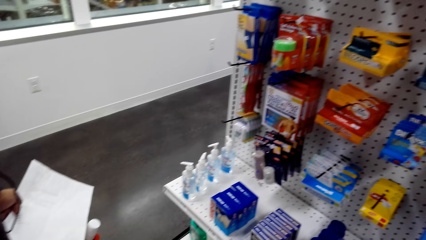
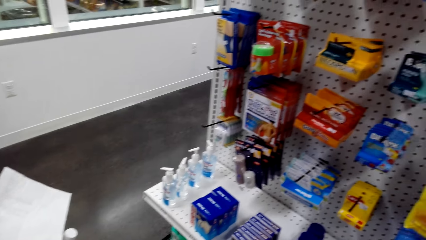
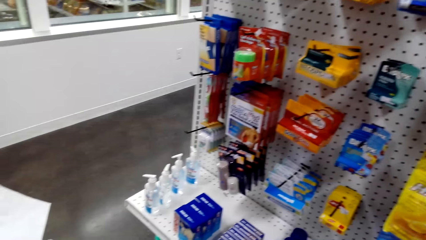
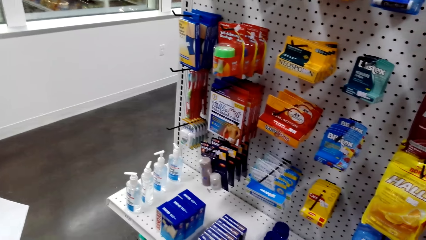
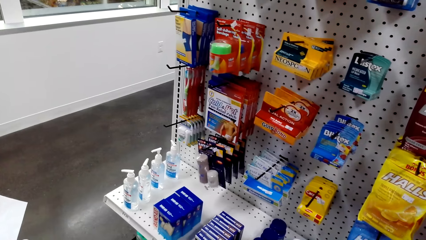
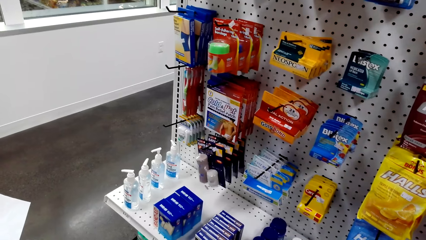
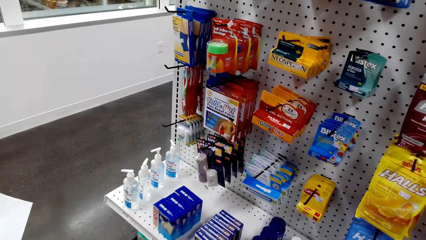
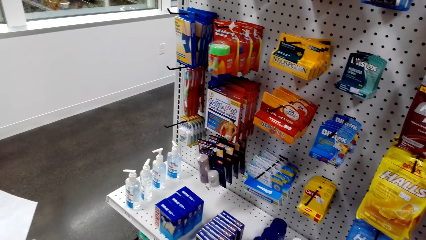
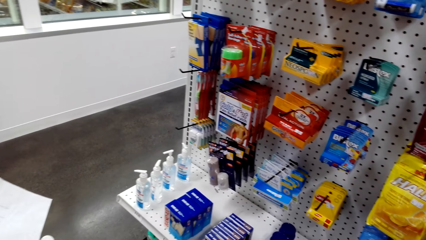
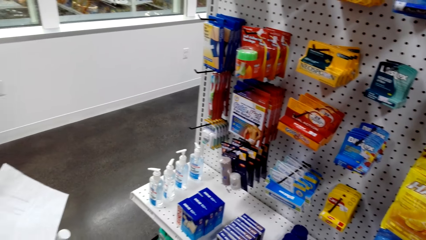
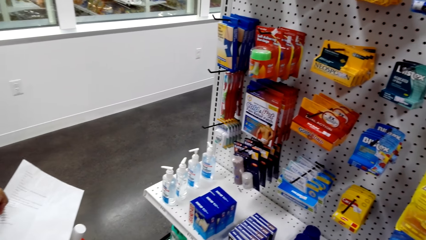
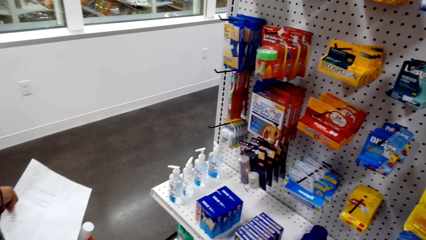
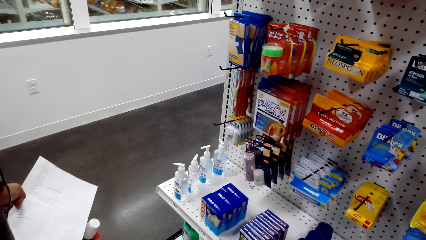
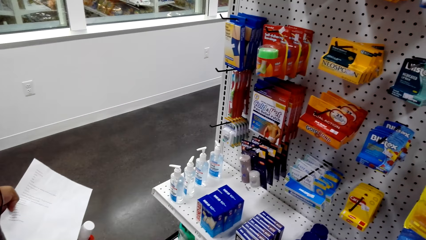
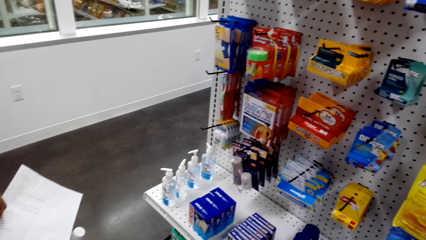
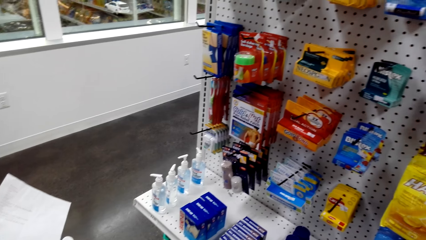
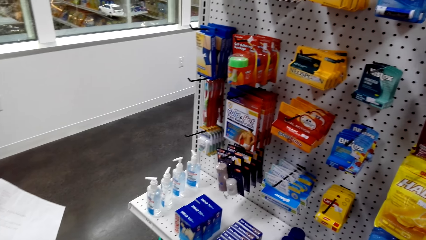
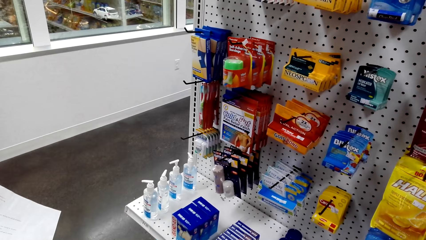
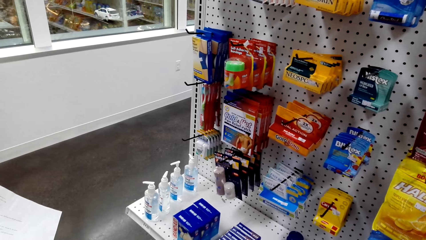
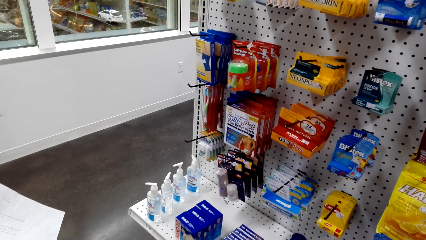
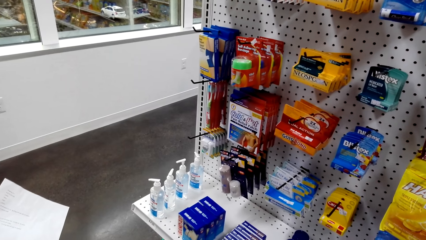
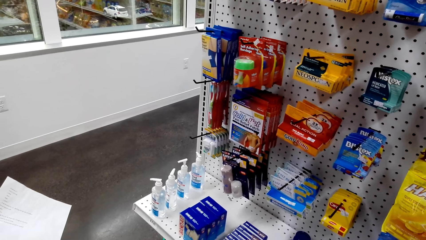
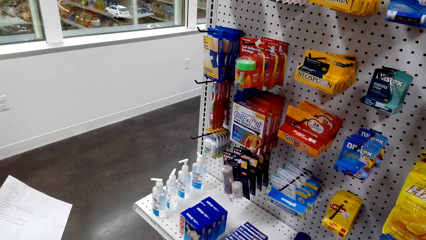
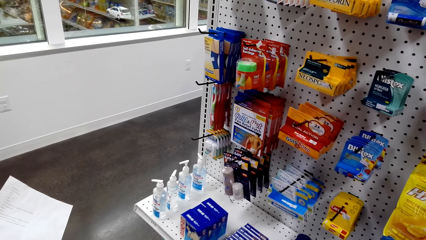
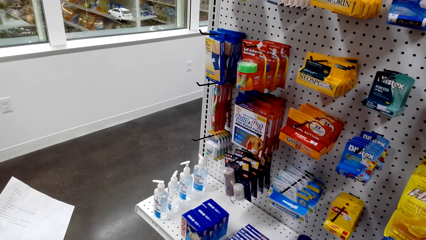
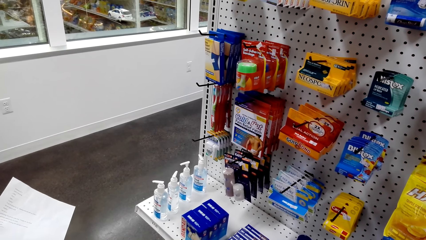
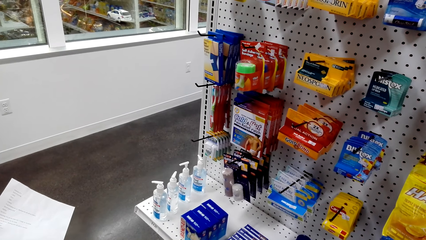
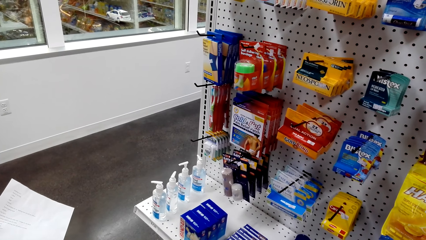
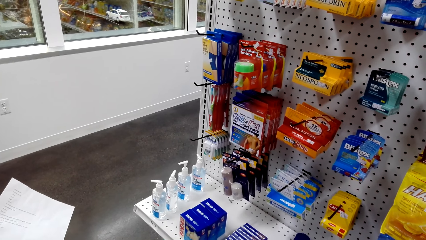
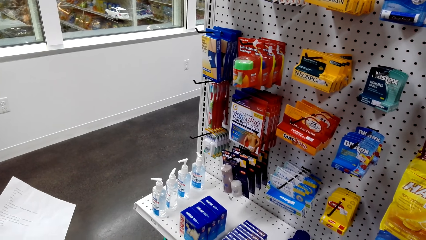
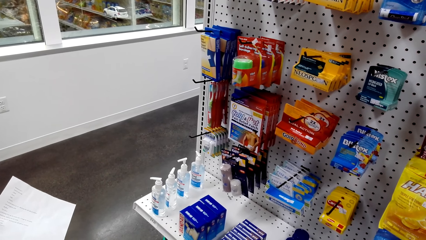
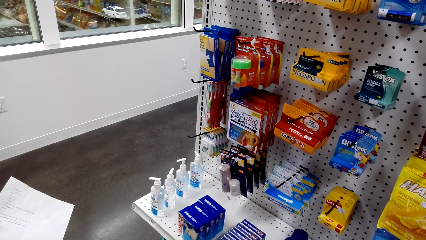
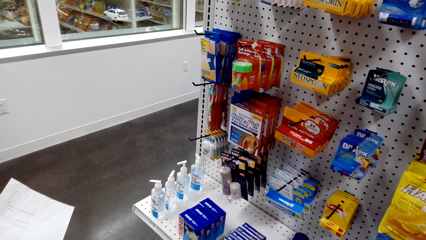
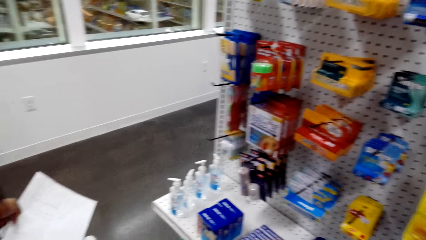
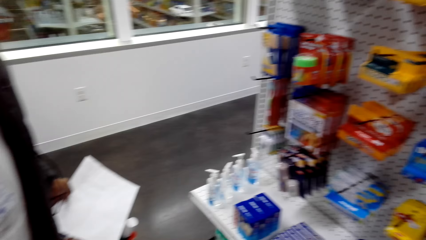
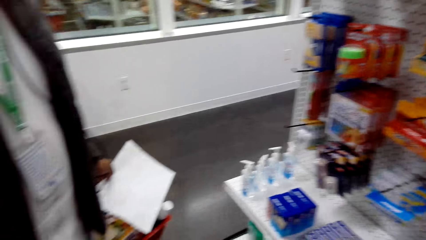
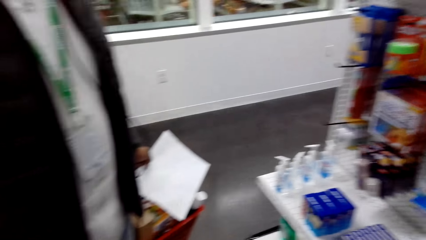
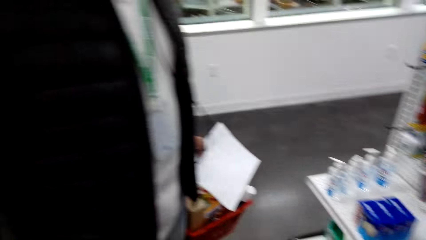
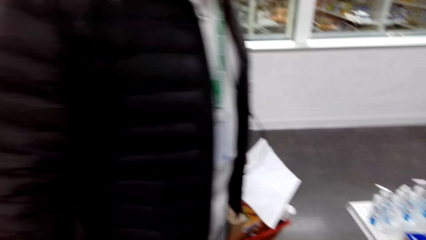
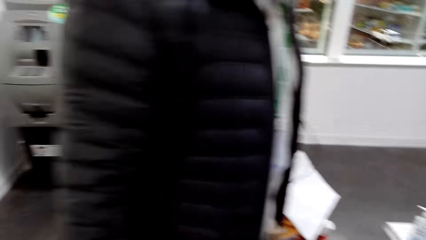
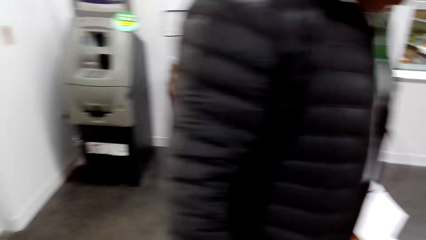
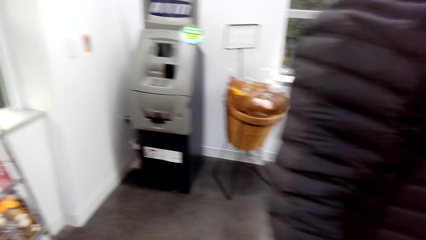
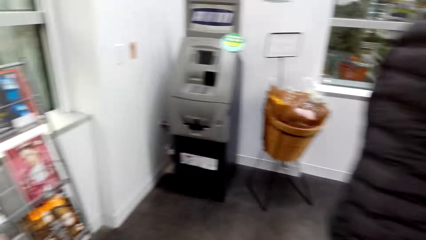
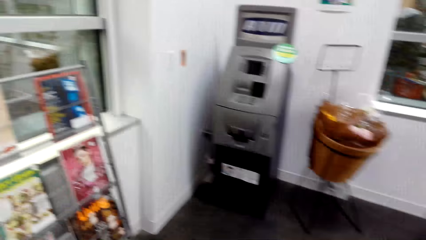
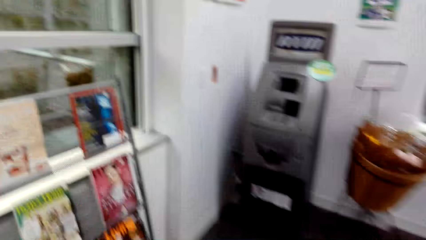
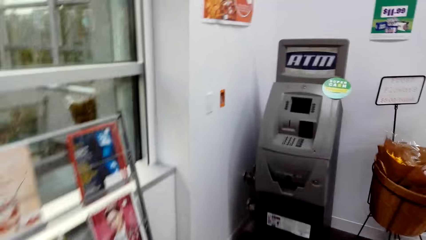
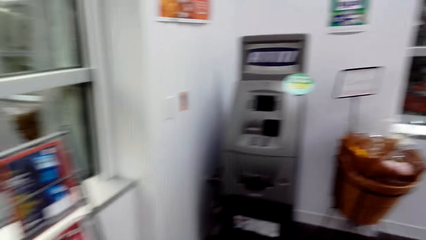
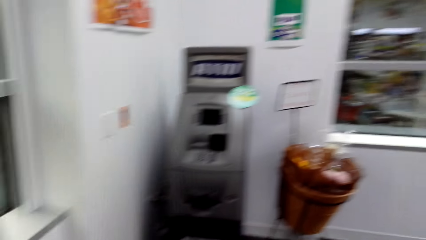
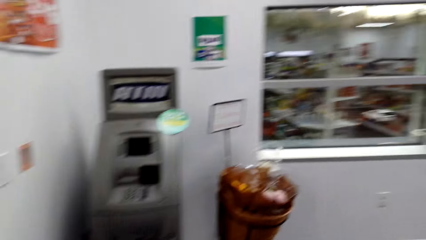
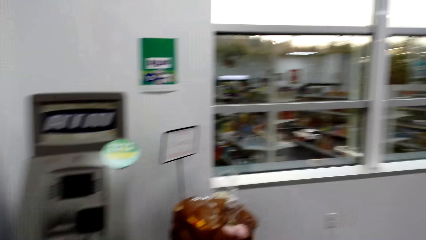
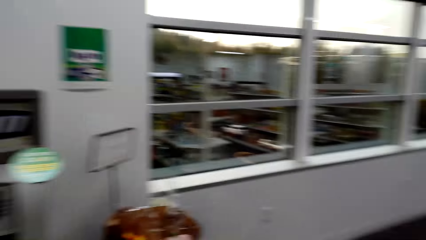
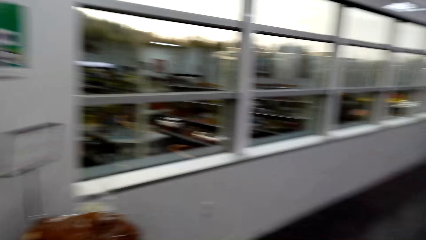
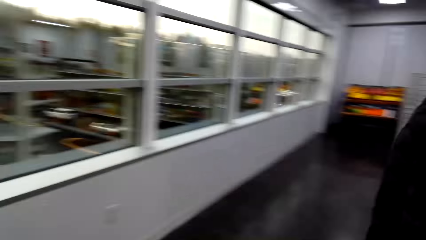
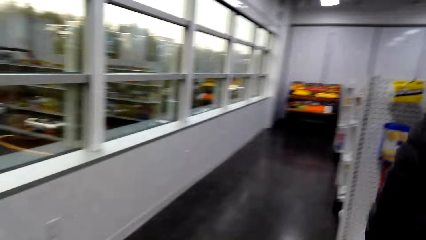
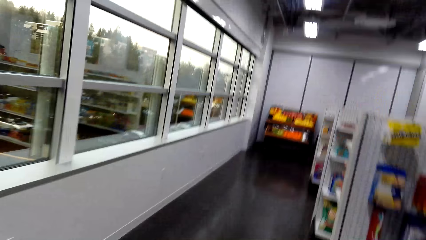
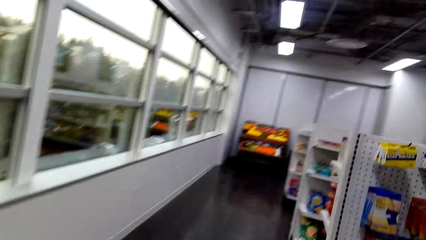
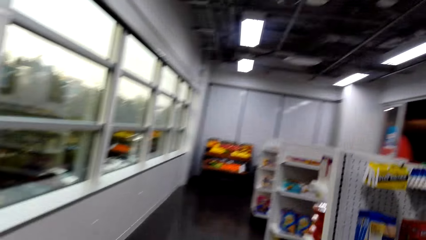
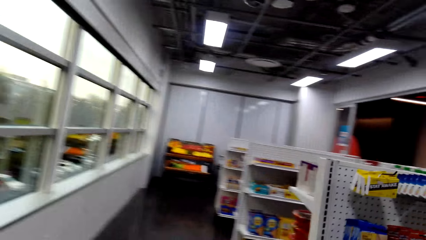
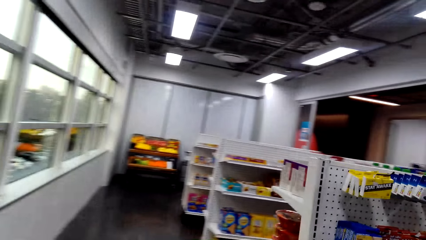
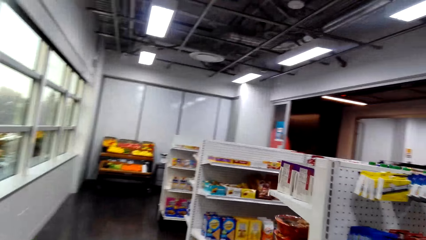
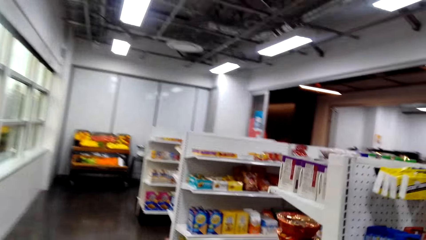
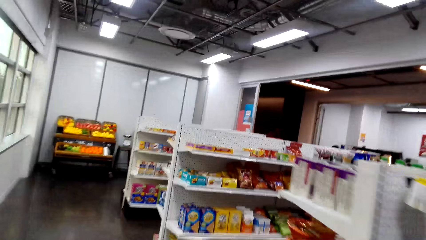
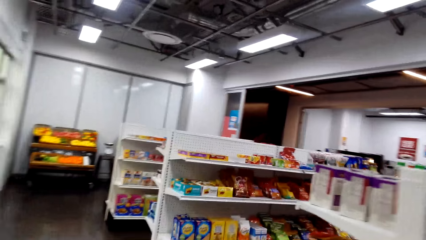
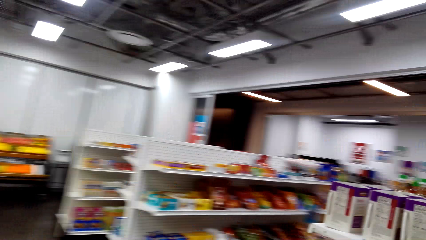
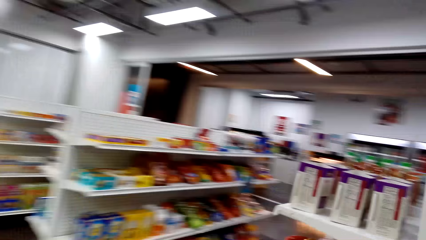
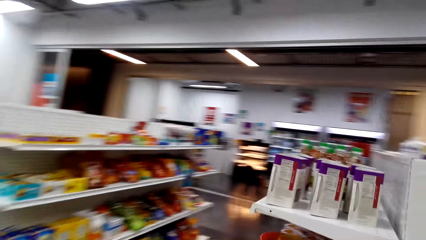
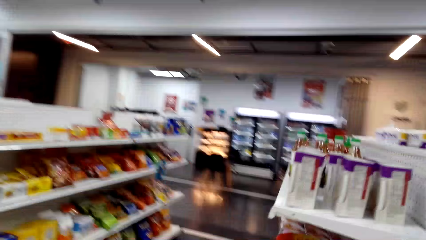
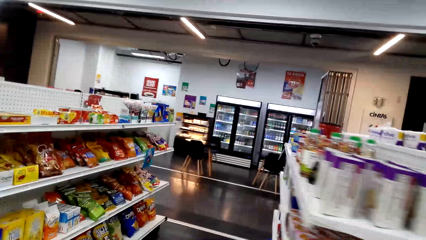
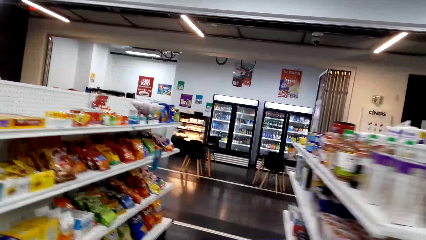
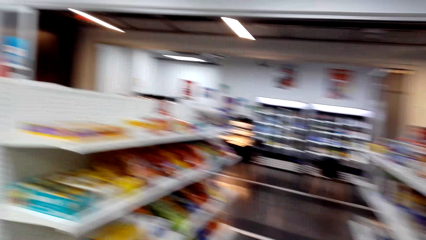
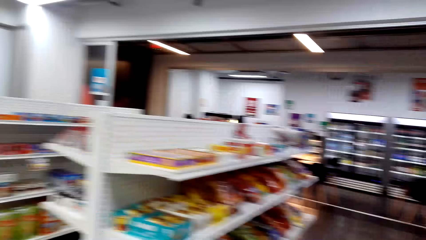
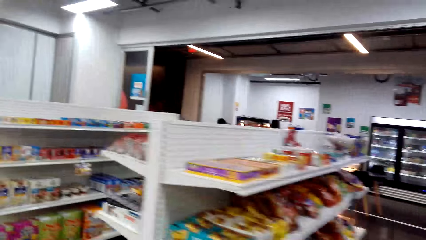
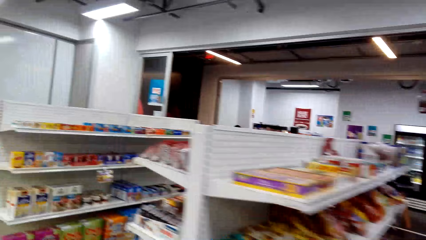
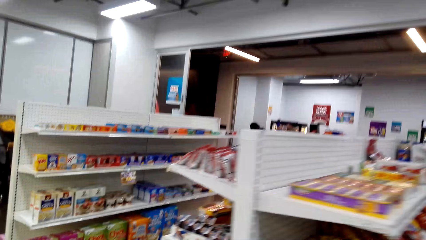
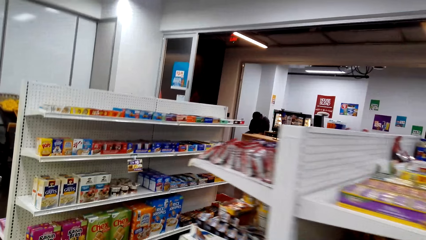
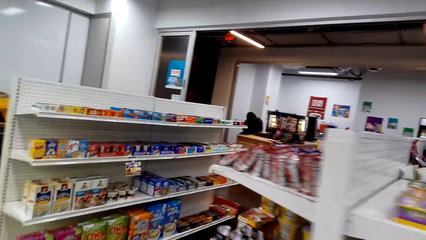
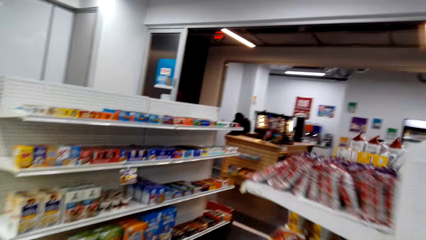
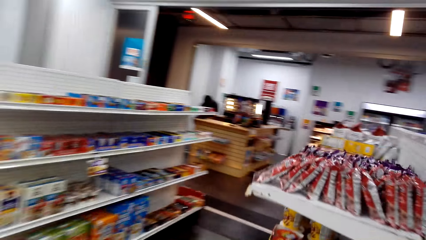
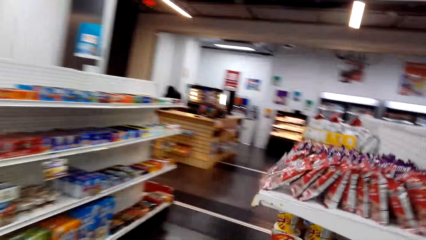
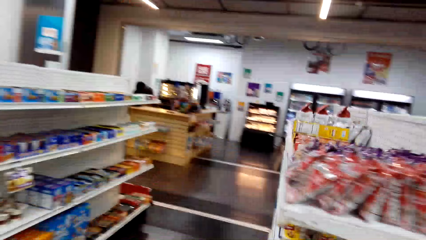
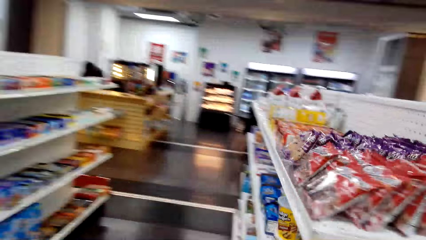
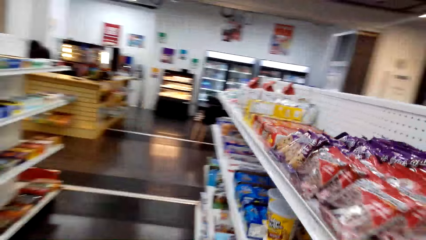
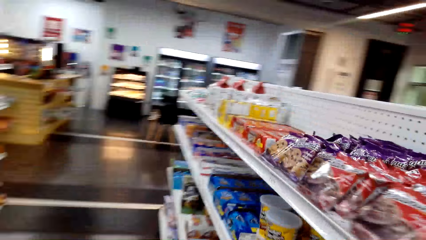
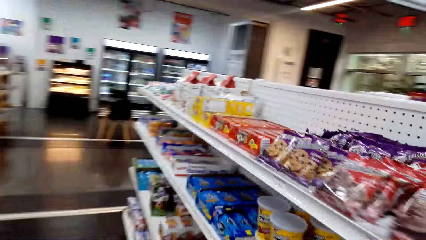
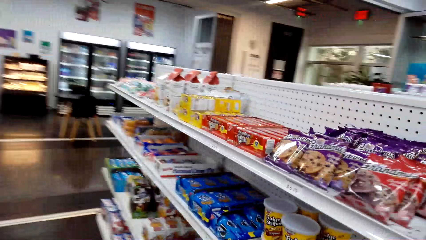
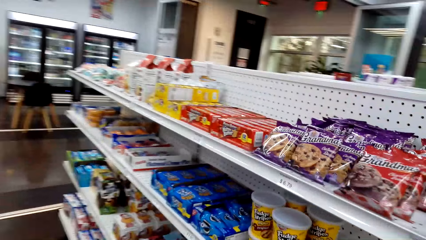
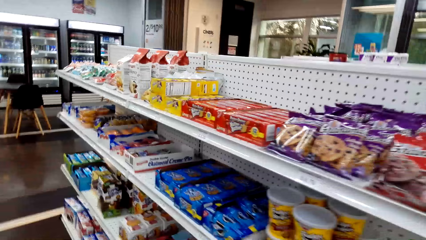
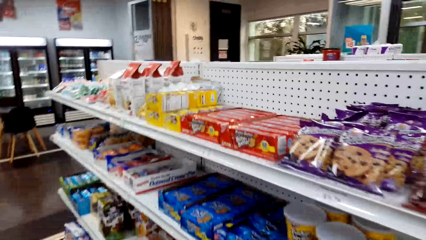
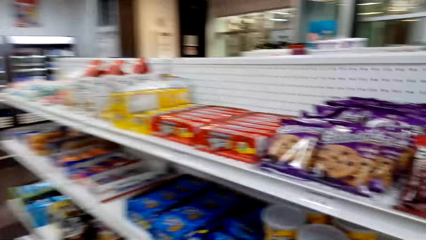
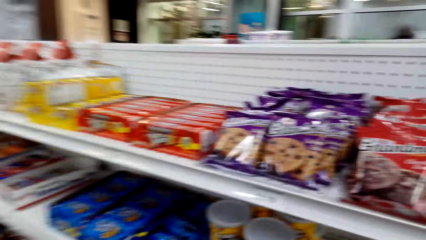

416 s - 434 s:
A man holds a paper. The camera wearer looks at the paper. They move around.
